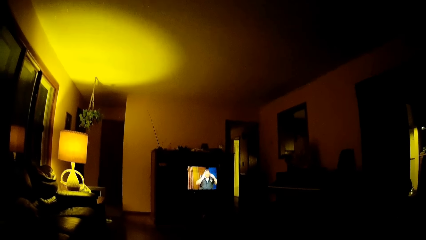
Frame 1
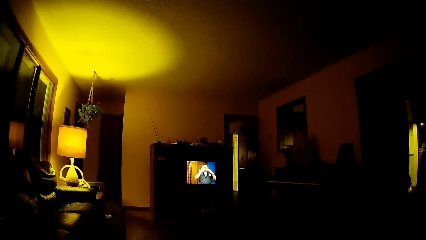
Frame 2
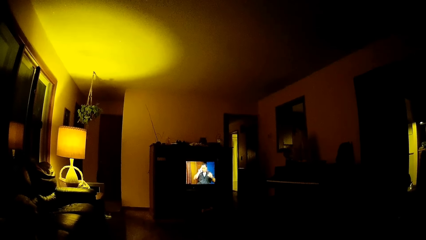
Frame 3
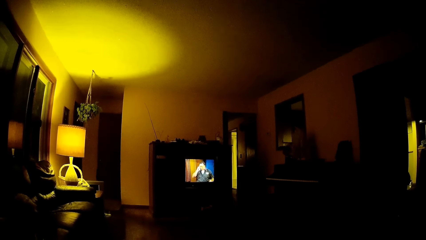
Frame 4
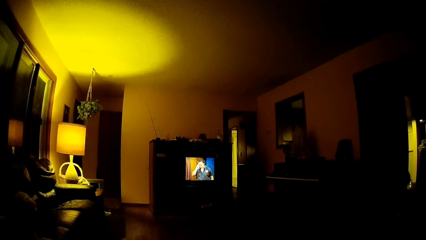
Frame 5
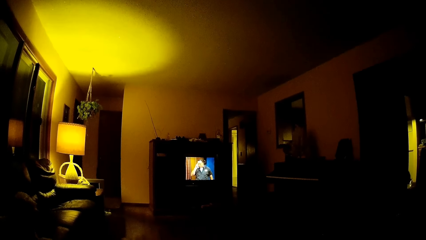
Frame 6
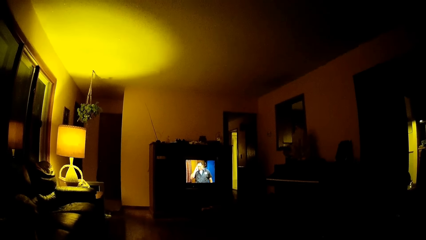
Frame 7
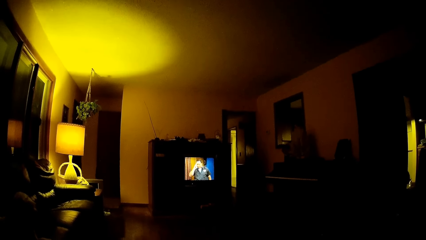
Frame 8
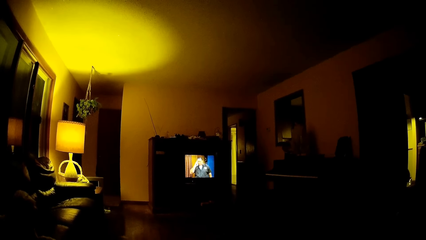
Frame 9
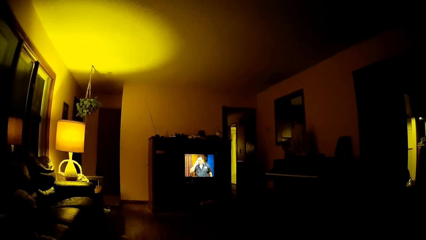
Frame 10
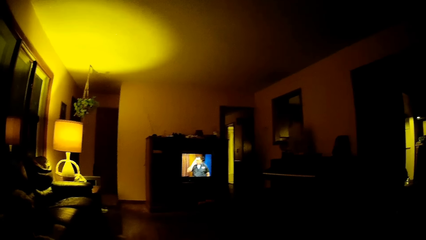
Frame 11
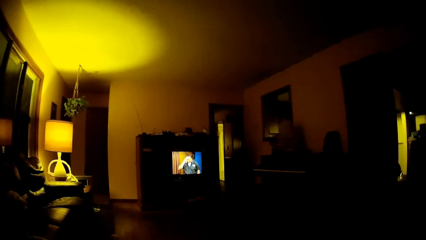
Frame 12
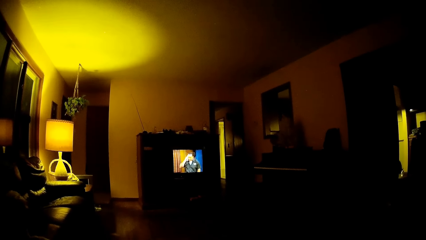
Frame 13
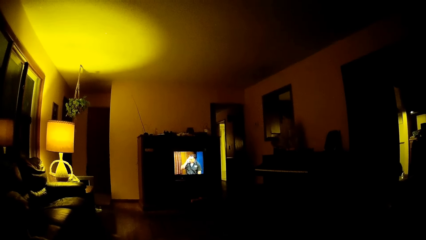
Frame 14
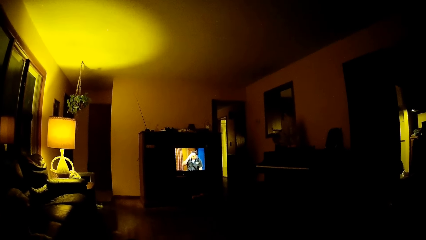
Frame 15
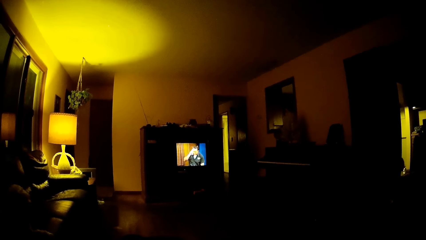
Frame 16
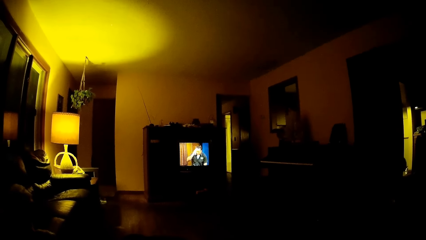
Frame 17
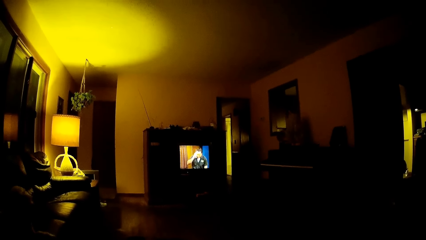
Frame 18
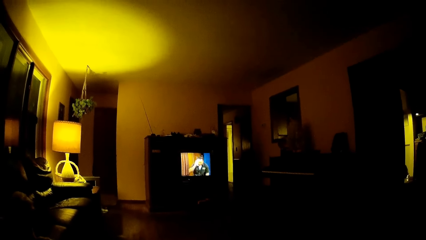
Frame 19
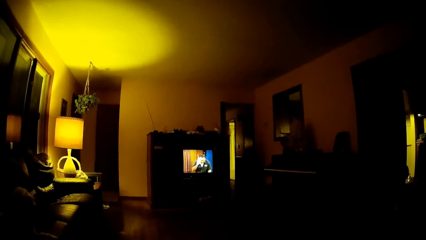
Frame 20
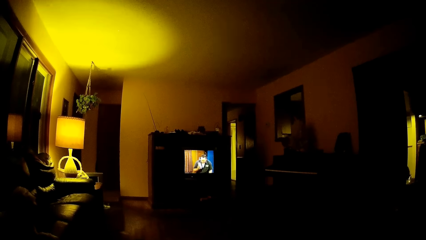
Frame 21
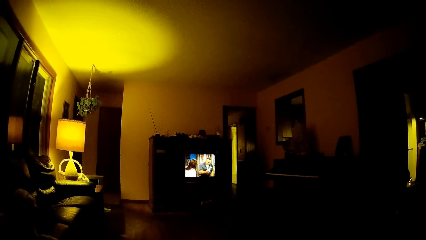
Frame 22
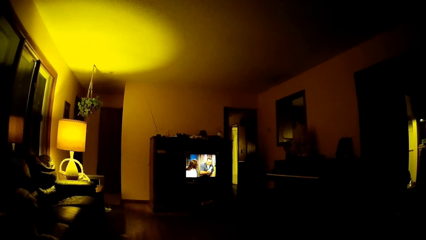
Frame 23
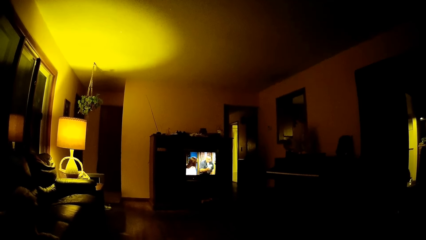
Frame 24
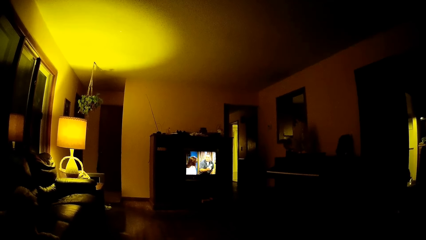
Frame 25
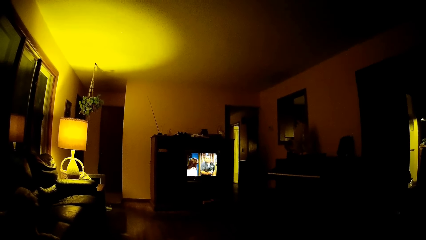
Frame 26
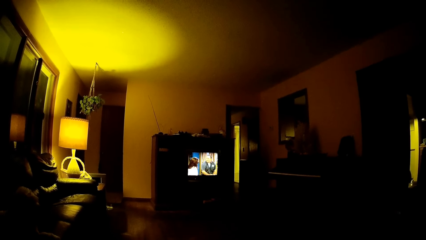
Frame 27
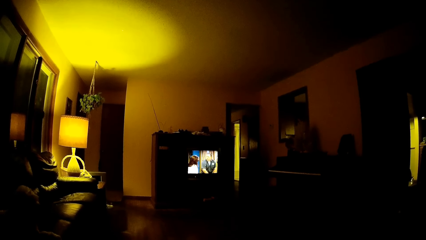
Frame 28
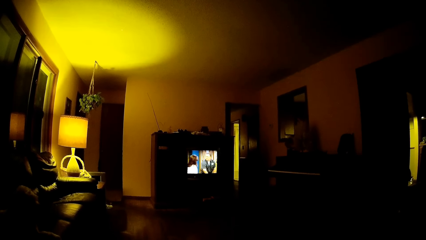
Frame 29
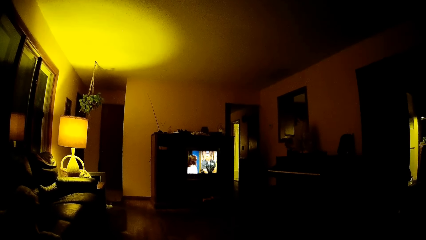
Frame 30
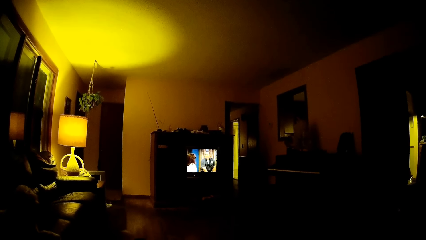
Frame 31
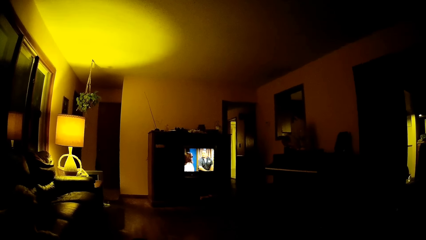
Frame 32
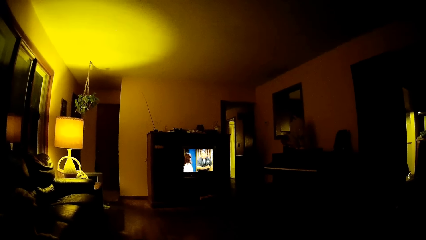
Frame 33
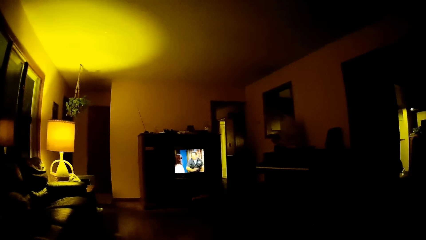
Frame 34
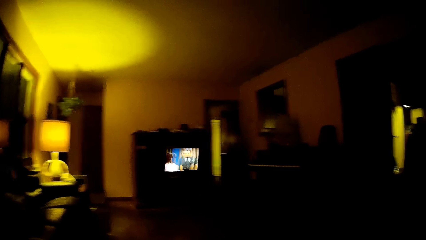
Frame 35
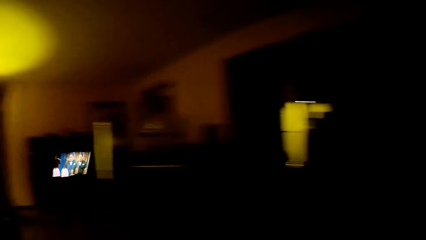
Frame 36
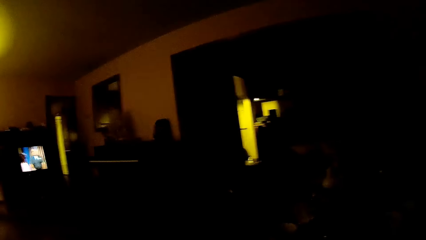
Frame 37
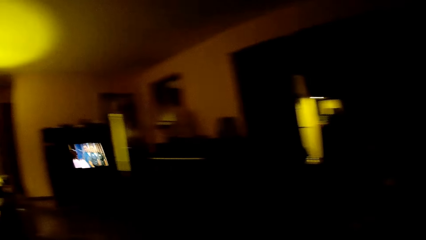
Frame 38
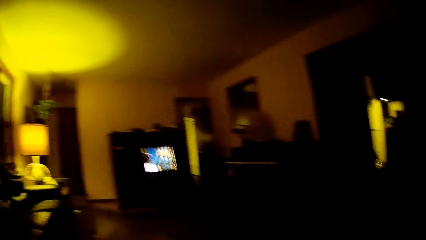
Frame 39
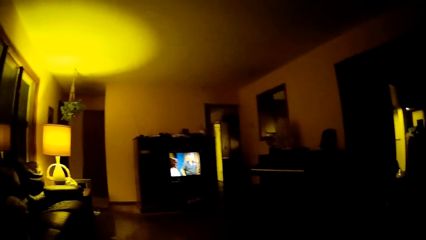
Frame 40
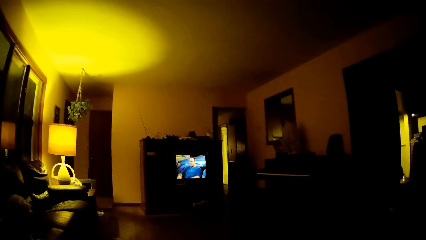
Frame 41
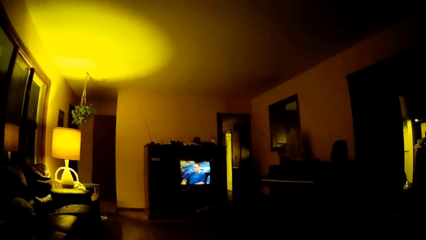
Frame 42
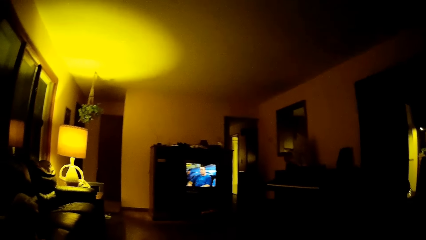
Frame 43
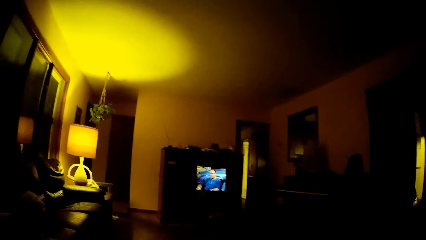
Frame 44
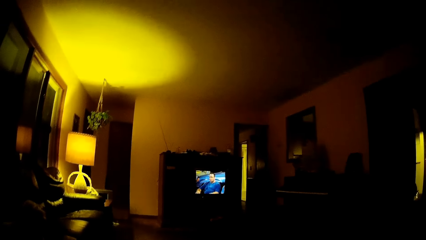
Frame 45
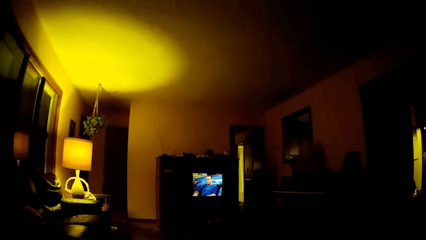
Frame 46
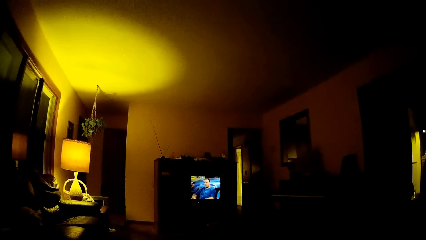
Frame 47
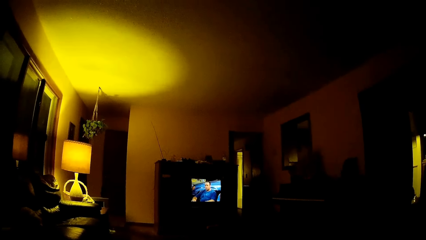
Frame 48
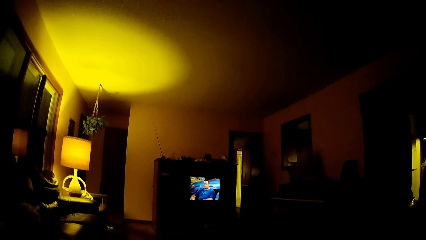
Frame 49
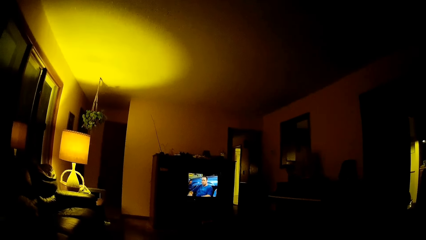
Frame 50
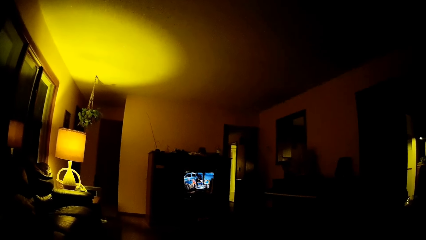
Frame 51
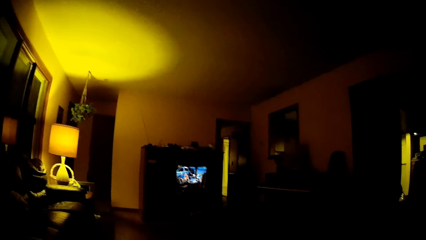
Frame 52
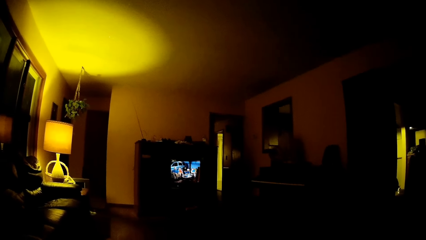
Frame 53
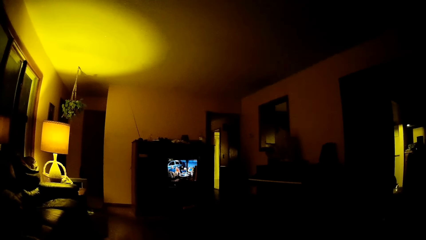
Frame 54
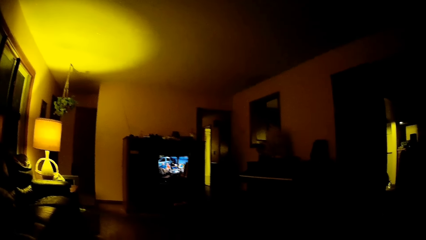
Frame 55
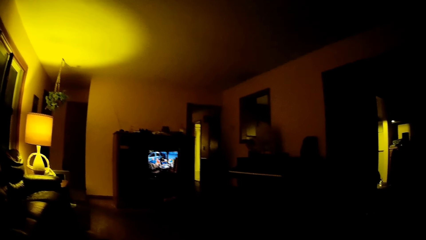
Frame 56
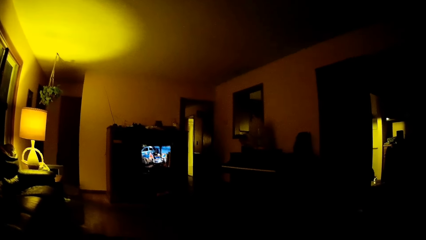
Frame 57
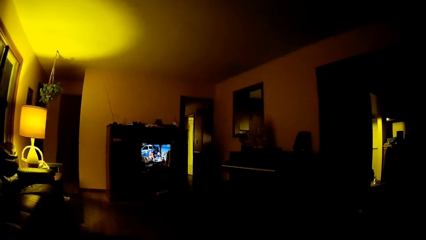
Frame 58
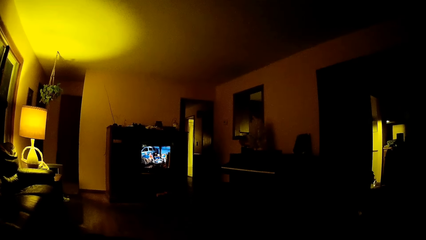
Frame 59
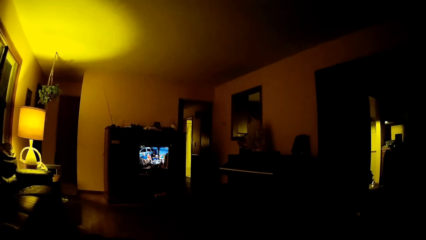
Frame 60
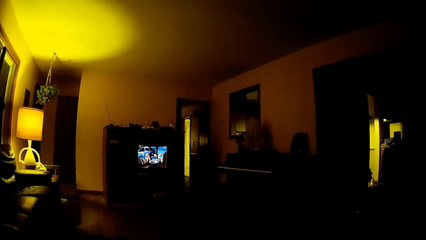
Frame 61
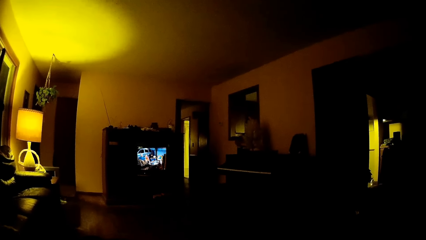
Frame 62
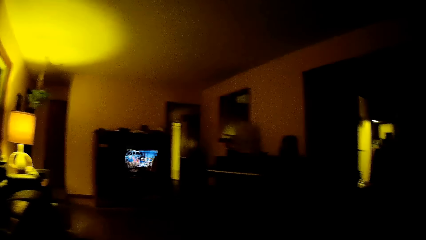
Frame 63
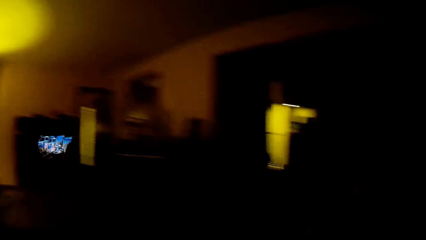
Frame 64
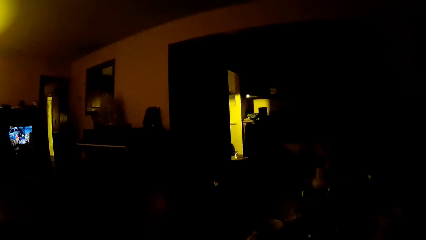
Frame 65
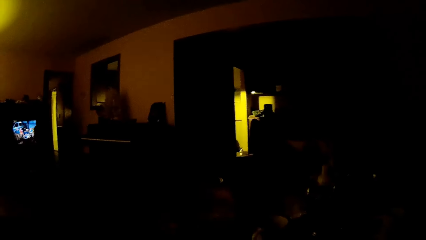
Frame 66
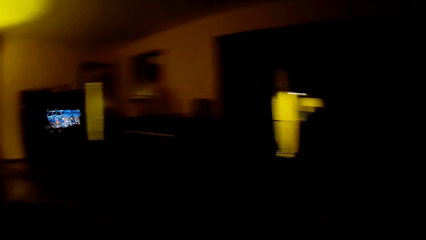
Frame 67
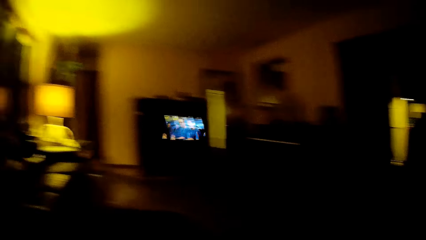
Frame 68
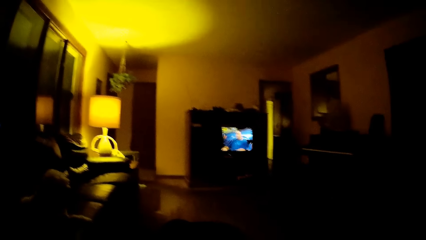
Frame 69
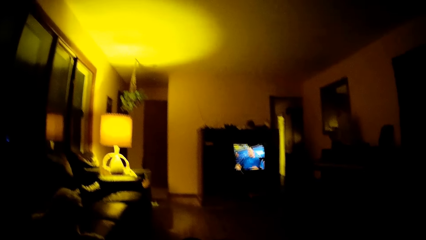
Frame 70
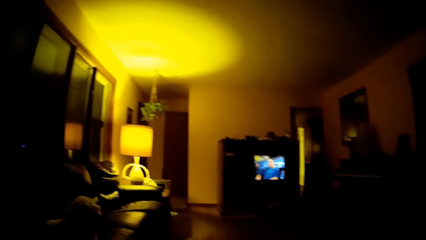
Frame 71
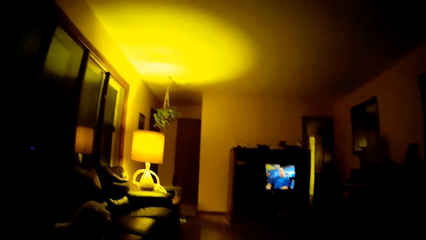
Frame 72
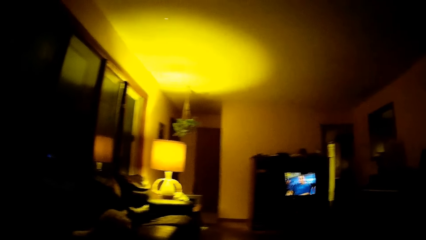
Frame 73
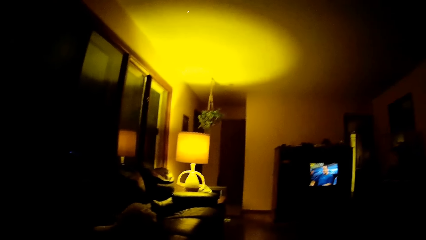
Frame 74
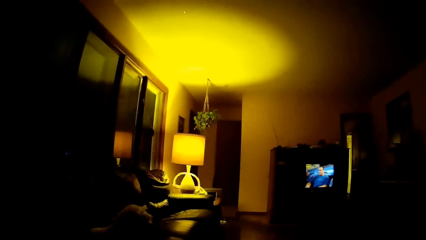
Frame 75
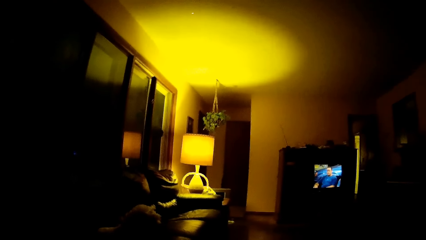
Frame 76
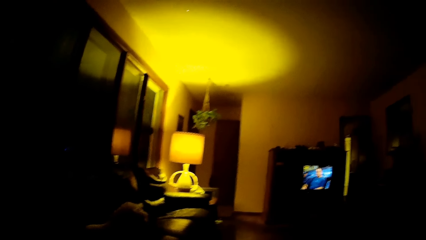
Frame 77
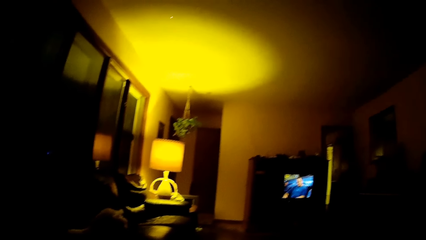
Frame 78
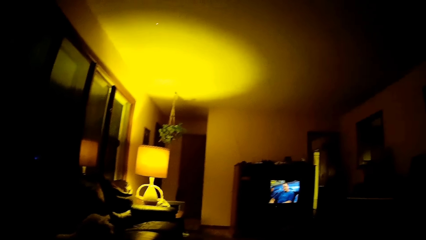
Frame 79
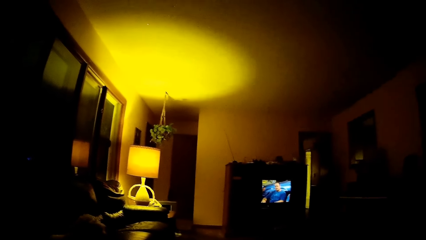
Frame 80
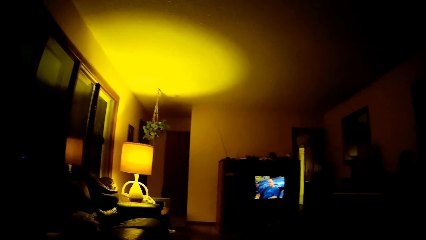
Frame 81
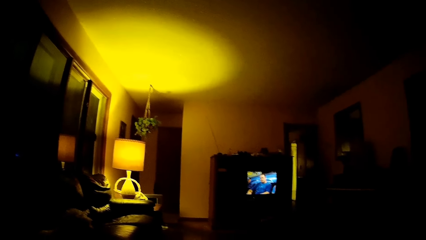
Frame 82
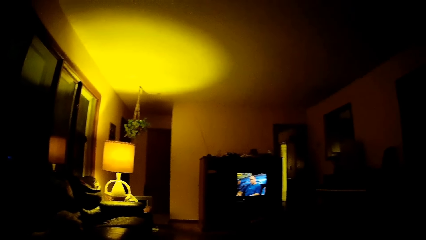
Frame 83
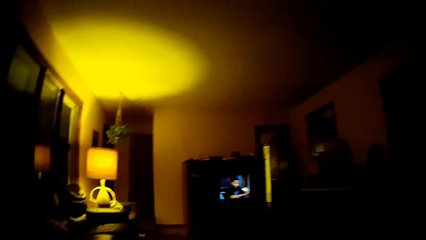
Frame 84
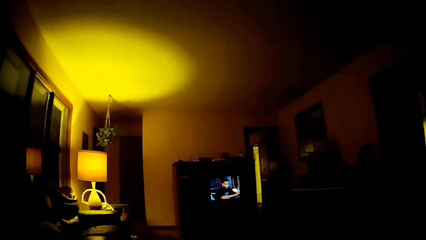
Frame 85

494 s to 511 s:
The camera wearer looks around the room. They watch the television. They look around the room. They watch the television.
